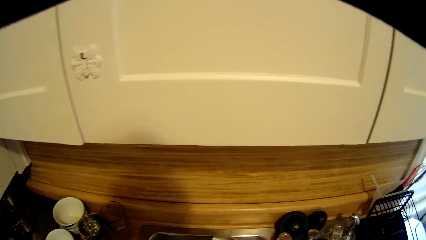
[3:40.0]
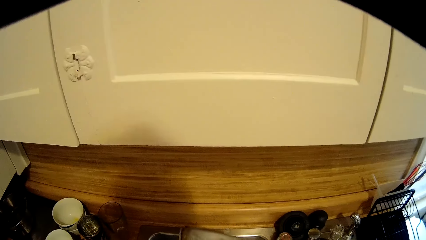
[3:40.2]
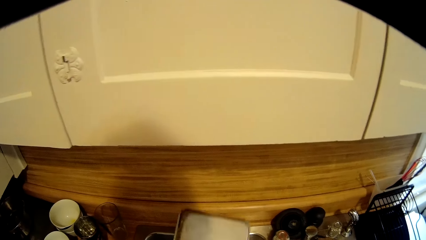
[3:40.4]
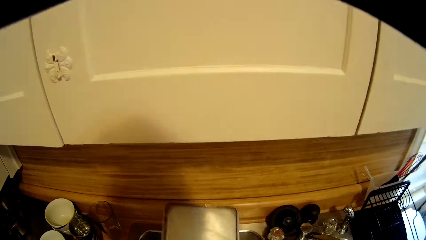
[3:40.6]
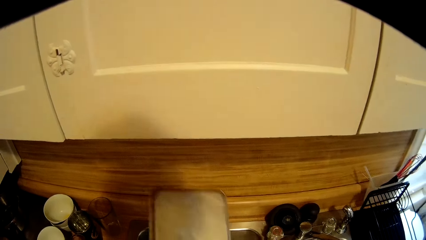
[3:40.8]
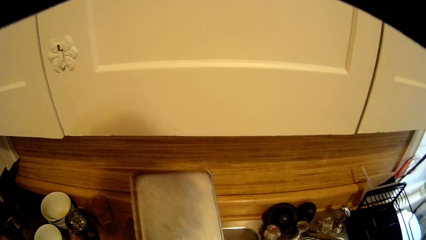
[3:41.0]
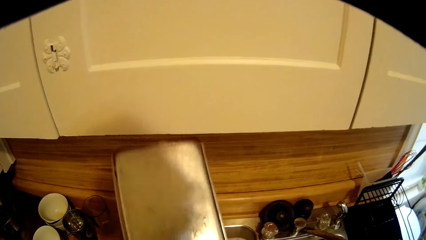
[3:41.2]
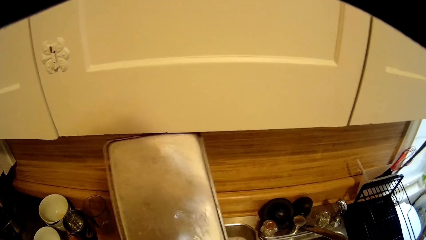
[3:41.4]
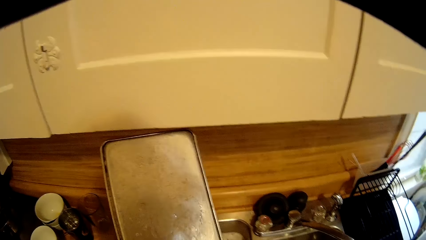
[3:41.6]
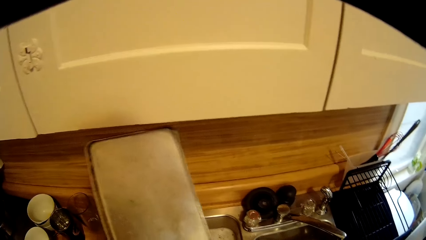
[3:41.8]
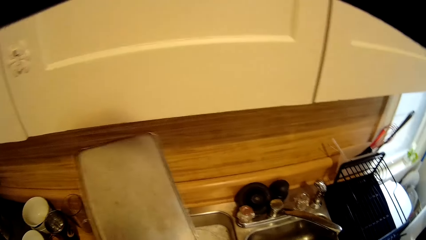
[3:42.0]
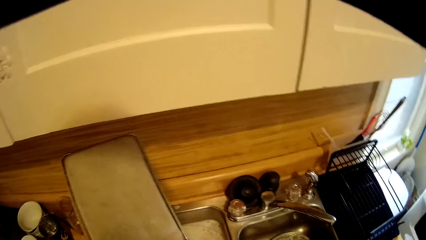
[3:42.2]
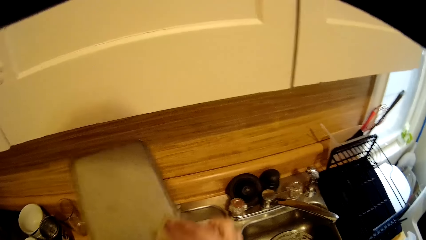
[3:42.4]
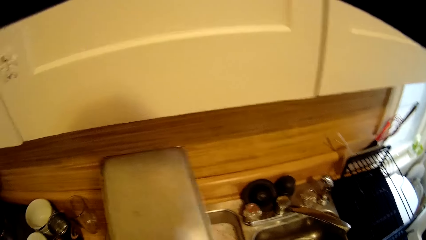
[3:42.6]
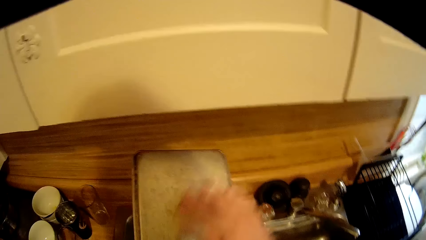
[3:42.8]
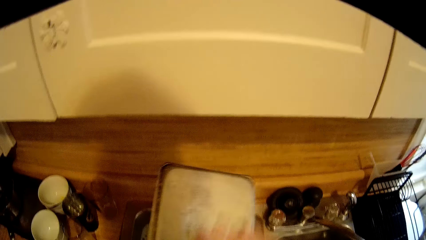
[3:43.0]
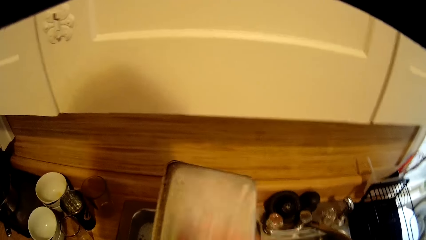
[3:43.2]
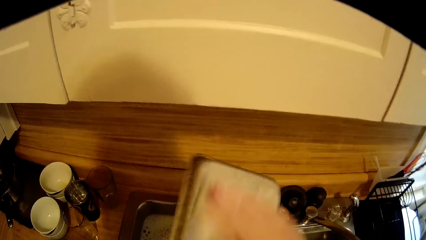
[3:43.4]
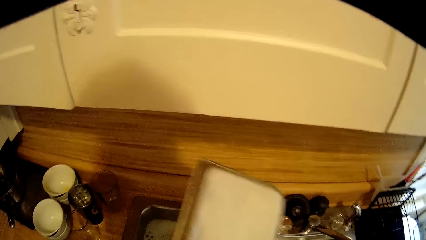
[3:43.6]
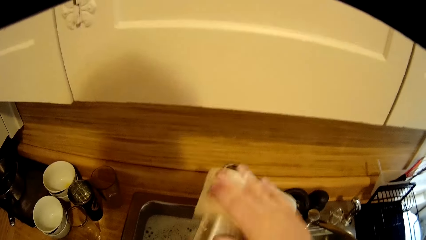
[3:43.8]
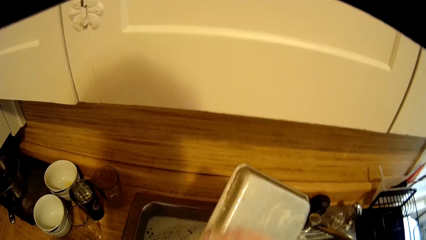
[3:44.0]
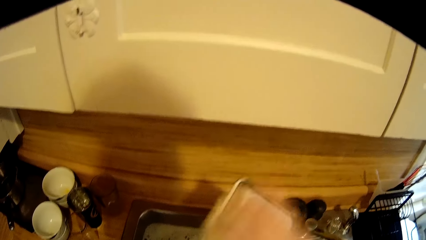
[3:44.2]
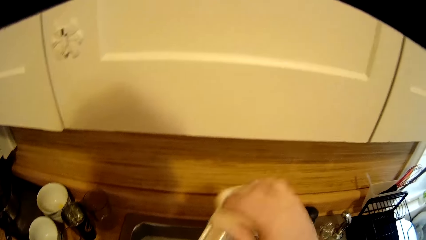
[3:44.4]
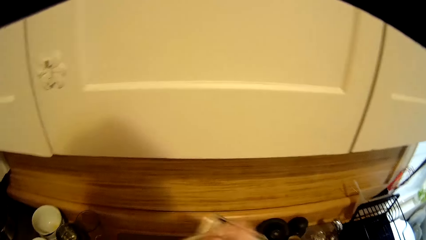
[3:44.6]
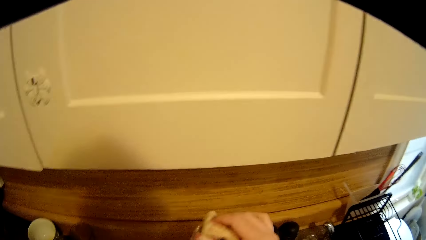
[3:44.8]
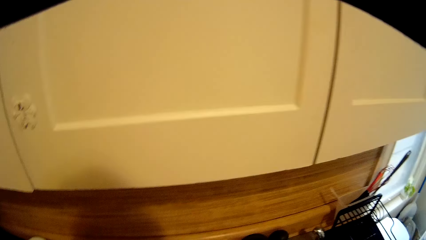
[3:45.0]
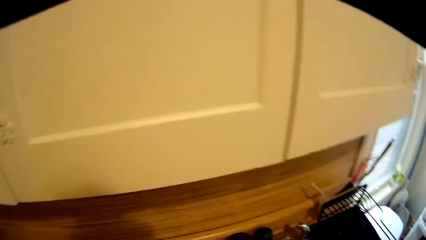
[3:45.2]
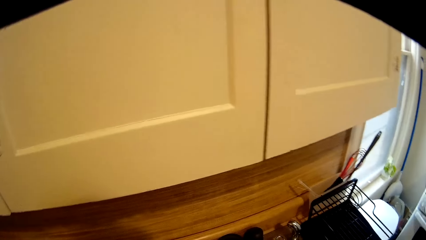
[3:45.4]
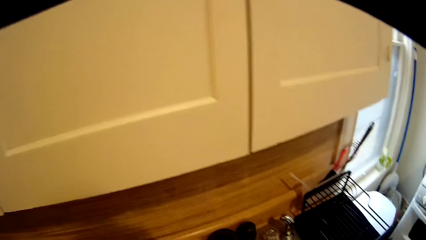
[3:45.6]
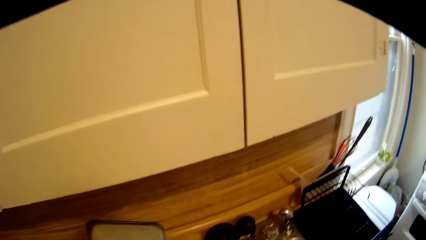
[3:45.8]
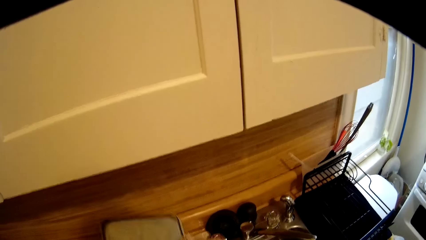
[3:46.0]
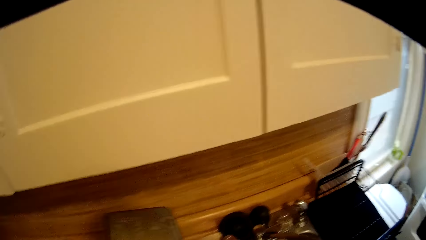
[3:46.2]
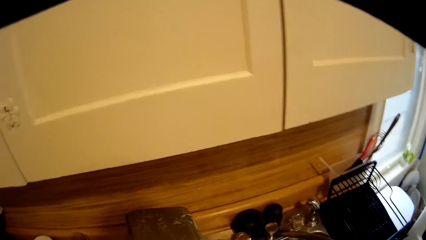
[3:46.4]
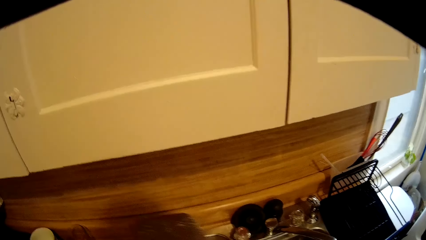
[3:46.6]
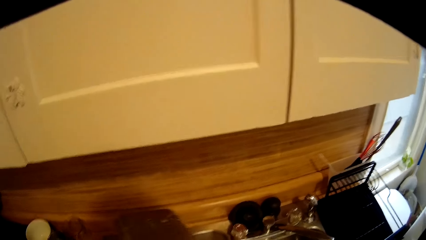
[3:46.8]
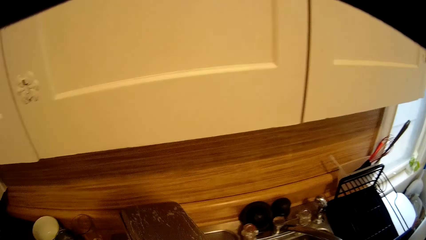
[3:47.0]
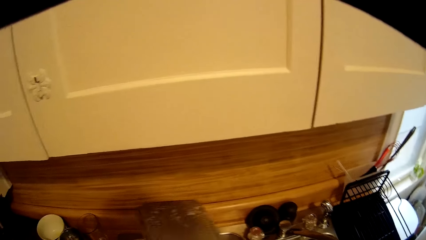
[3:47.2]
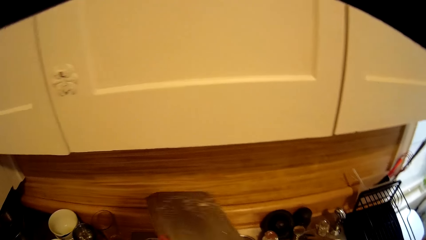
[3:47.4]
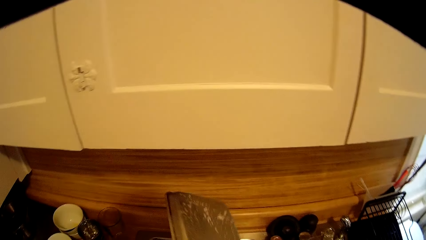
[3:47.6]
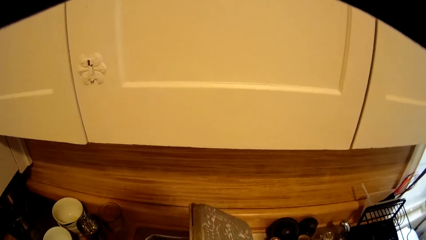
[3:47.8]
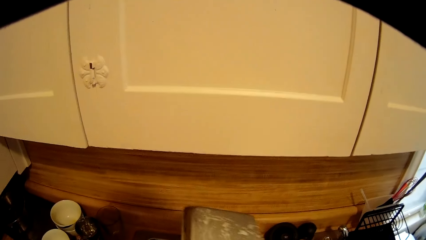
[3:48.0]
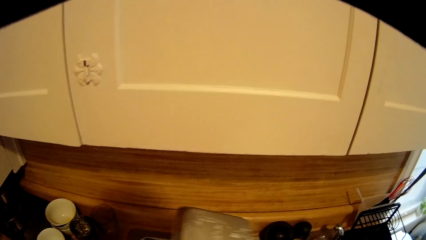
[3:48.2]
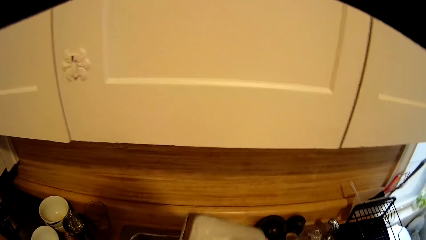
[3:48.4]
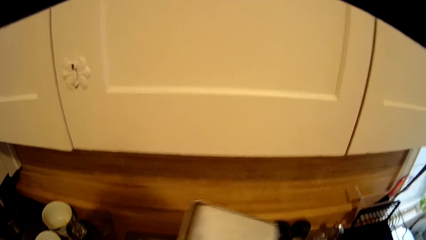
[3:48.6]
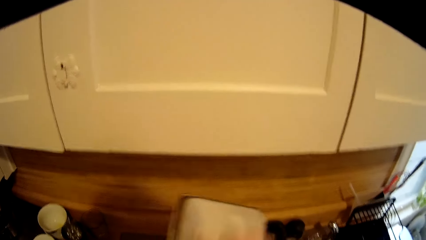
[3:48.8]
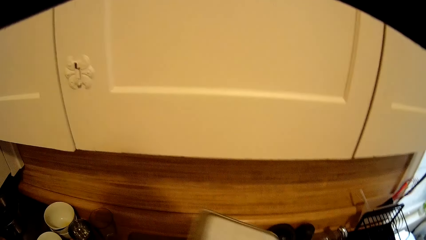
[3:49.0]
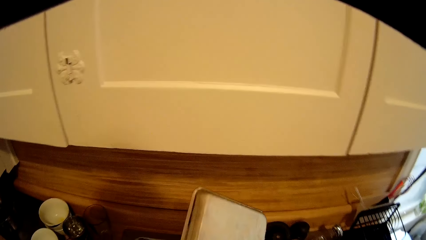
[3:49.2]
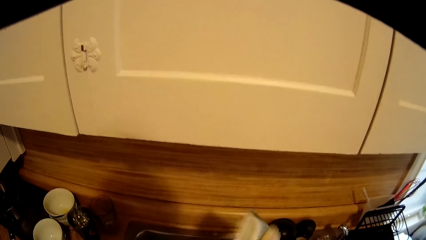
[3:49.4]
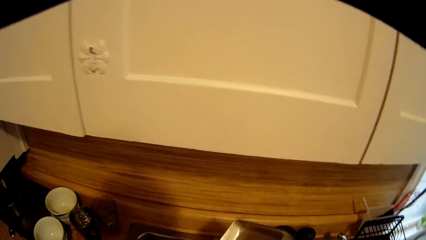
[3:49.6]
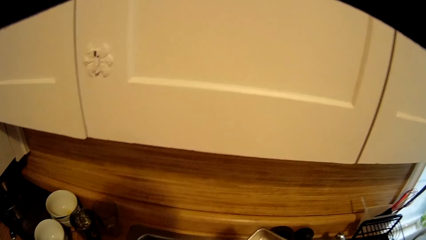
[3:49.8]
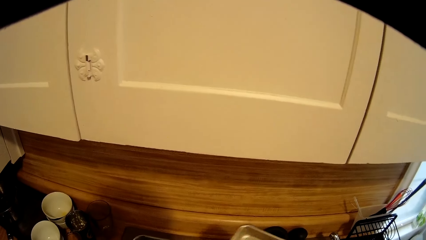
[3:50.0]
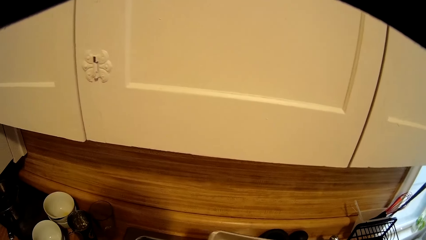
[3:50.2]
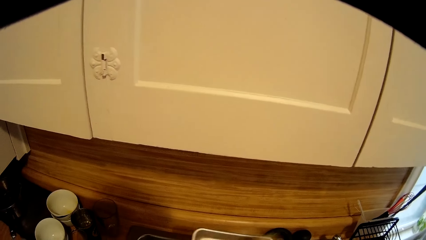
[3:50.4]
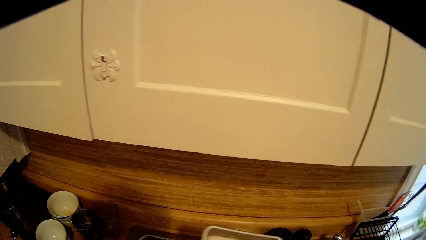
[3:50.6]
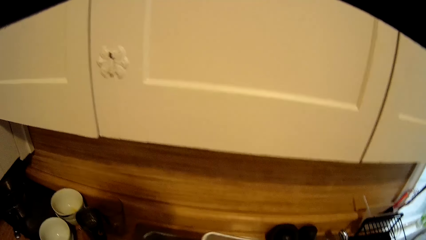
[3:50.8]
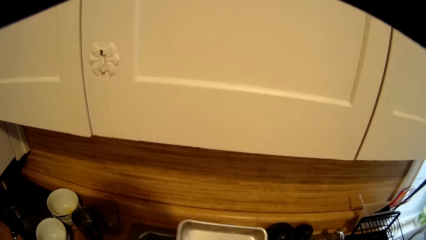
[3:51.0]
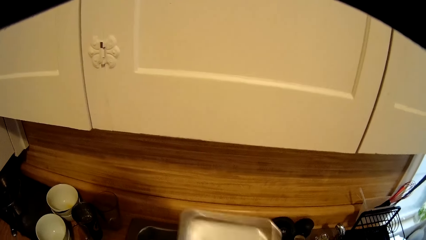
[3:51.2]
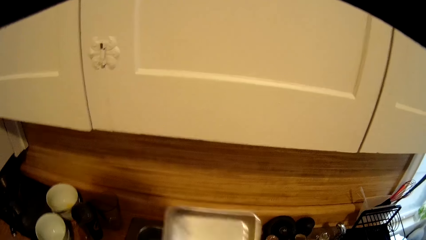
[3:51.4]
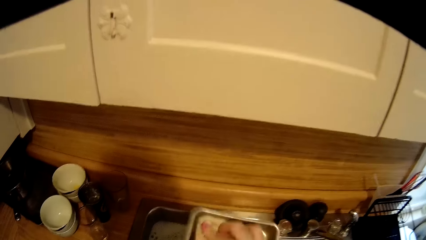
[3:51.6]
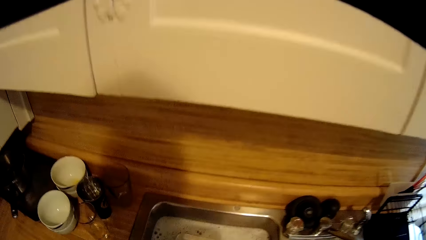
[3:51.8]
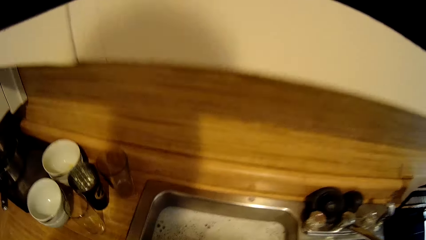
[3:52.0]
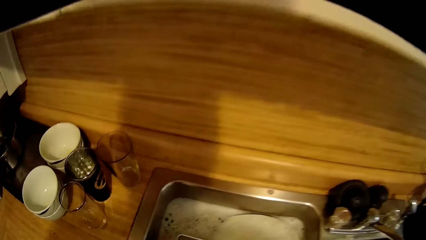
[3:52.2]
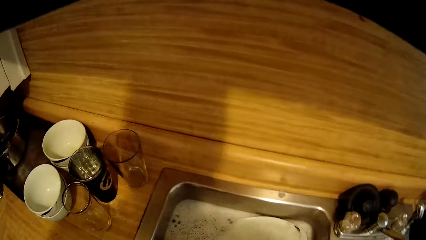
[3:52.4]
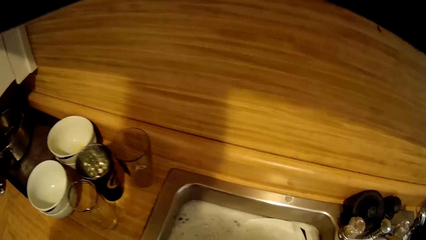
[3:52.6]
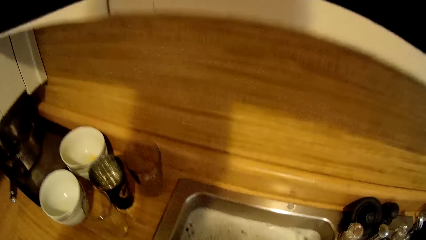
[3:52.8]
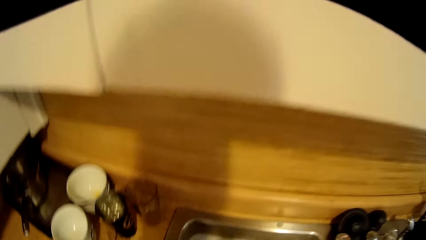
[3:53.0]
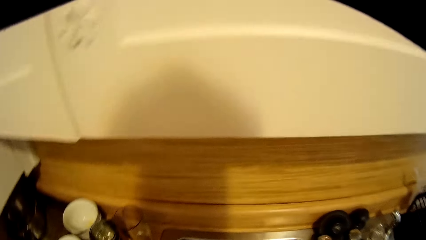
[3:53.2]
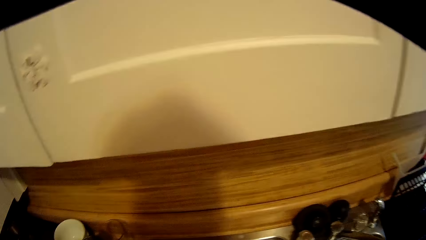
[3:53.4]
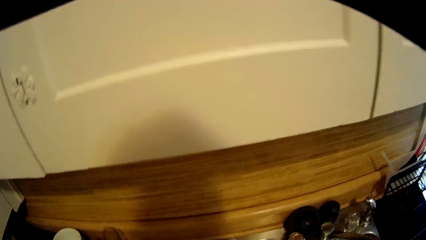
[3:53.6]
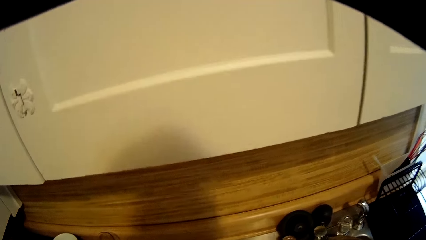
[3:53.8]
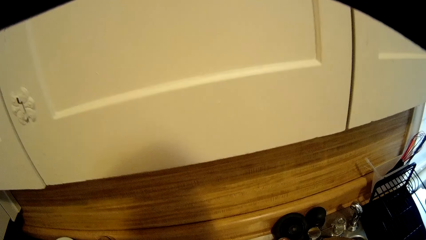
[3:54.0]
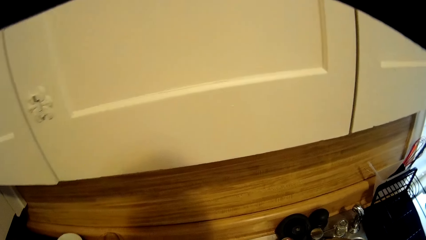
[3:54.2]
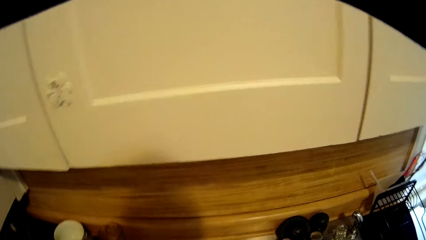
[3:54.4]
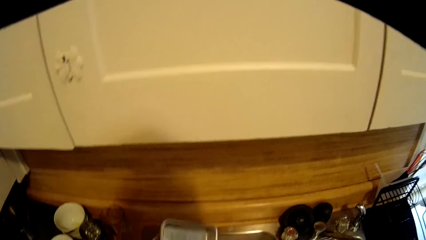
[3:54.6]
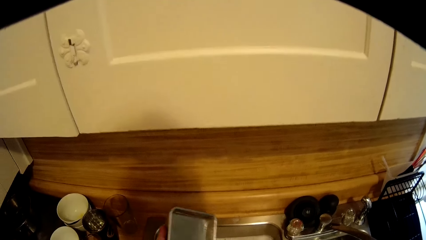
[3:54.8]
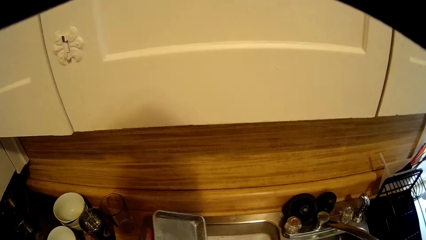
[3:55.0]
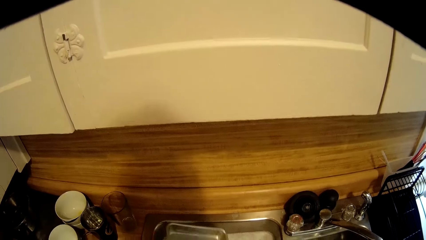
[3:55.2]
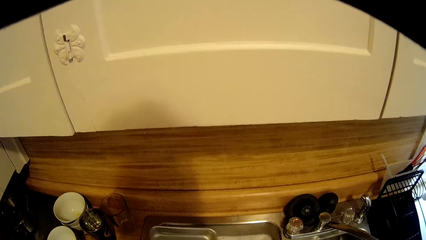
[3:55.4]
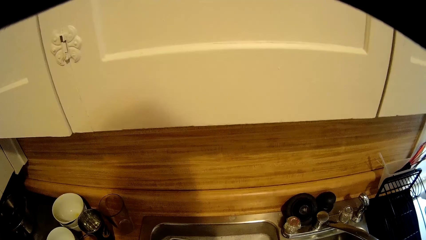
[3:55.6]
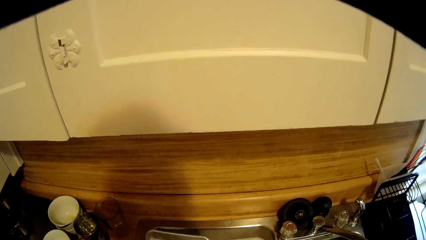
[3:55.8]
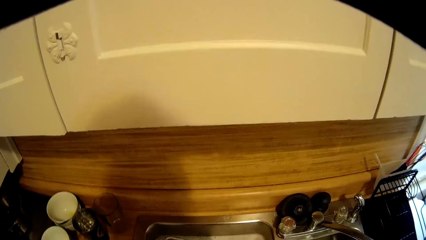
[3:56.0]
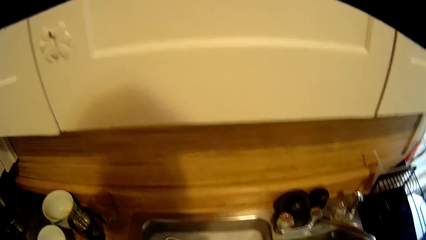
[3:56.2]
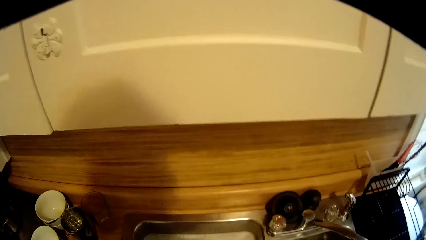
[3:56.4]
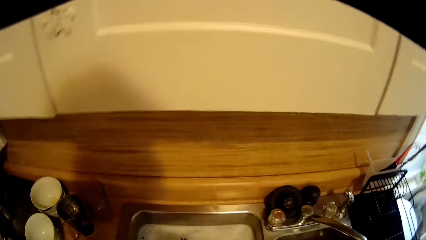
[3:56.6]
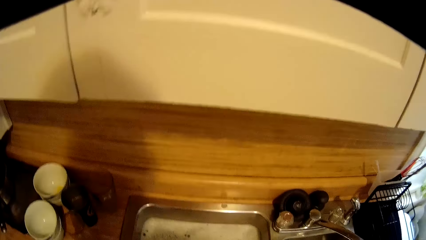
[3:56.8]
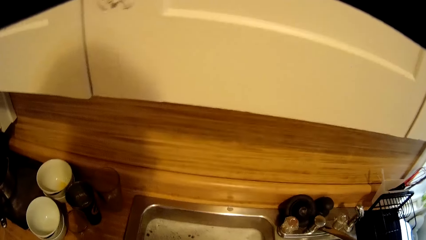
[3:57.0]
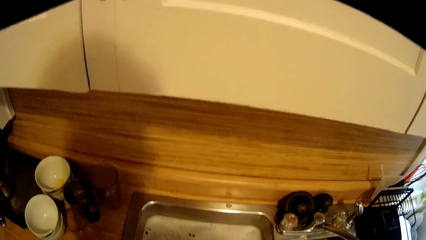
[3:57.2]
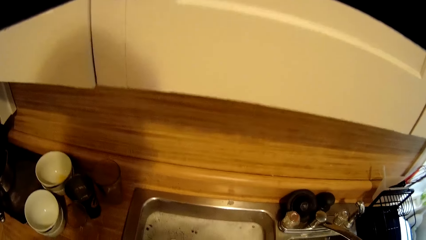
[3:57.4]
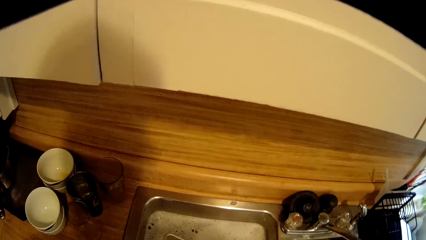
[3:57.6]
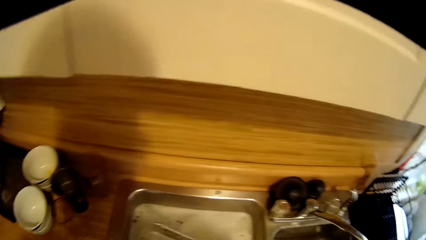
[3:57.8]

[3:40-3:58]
The camera wearer scrubs a pan. They dip the plate into the sink. They wash the plate.
